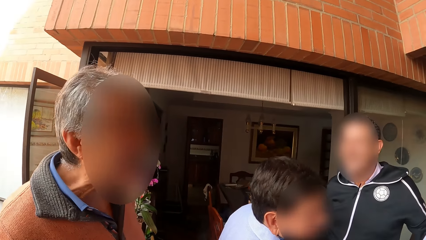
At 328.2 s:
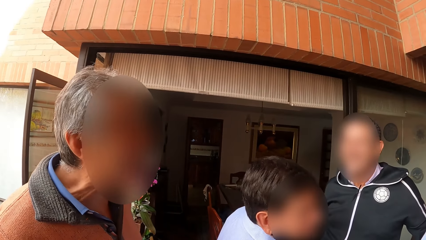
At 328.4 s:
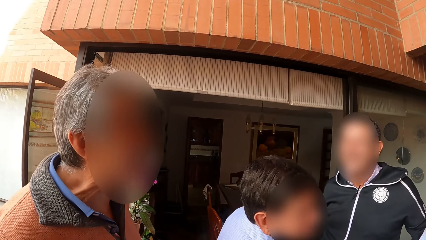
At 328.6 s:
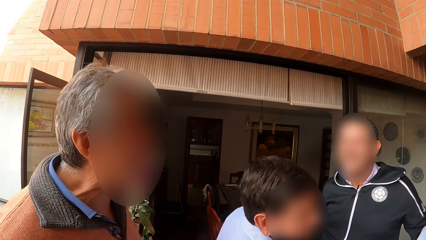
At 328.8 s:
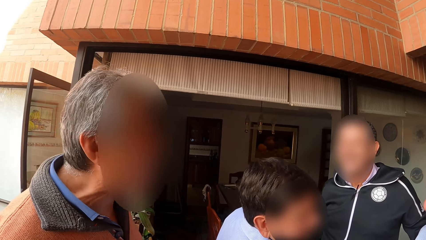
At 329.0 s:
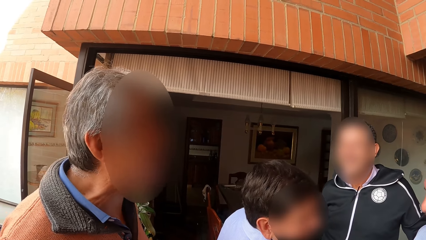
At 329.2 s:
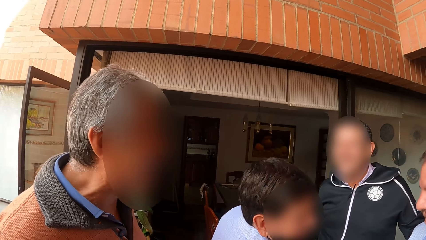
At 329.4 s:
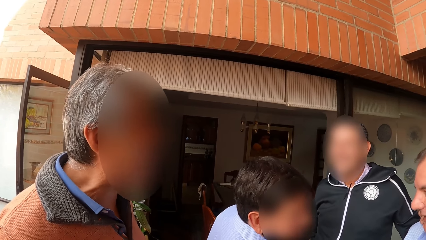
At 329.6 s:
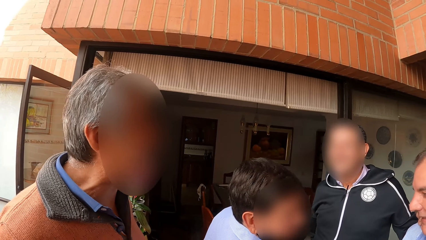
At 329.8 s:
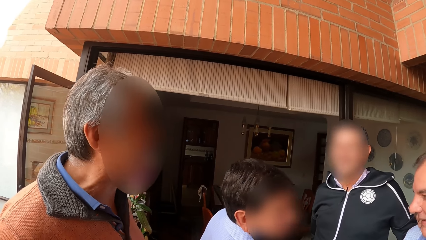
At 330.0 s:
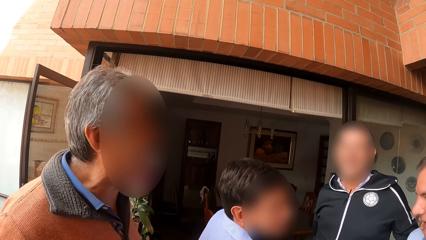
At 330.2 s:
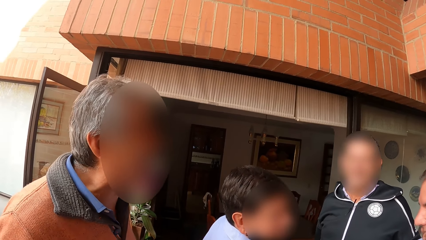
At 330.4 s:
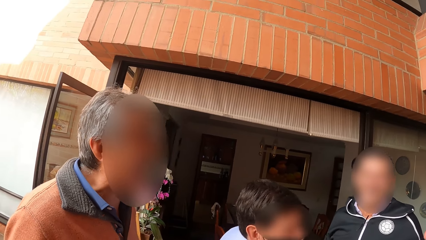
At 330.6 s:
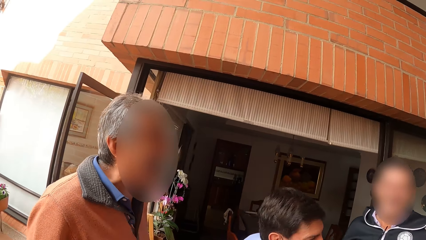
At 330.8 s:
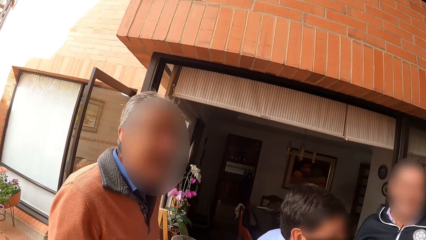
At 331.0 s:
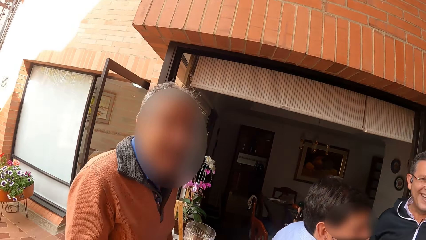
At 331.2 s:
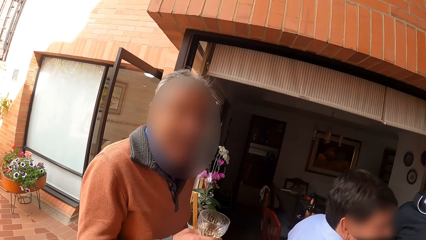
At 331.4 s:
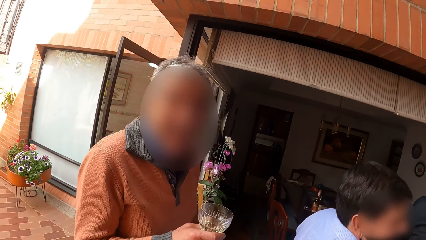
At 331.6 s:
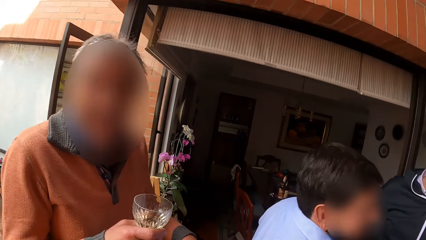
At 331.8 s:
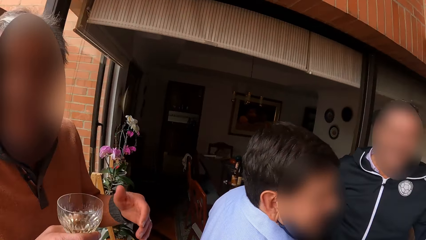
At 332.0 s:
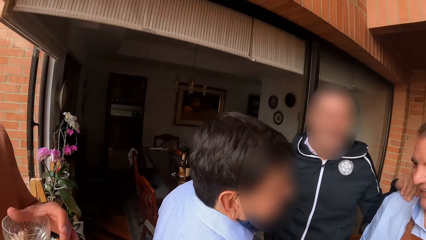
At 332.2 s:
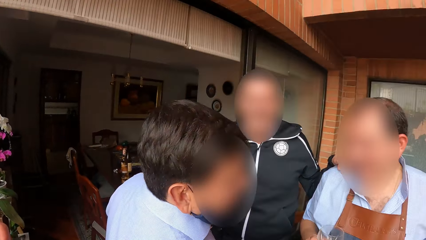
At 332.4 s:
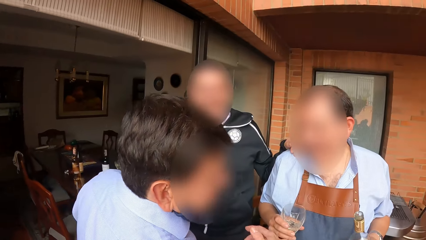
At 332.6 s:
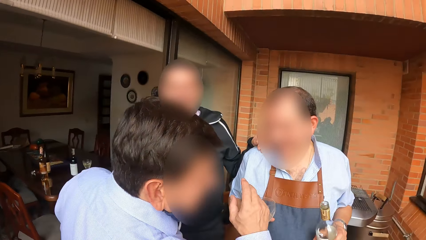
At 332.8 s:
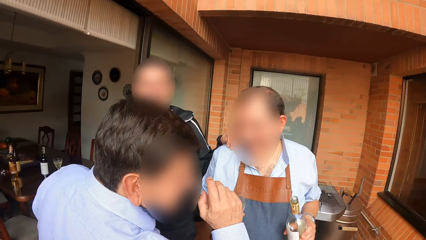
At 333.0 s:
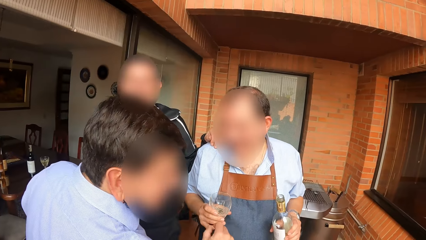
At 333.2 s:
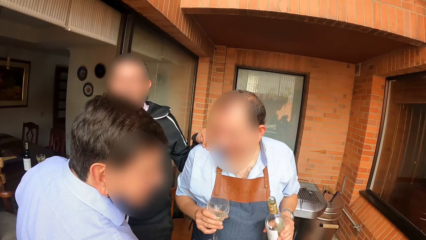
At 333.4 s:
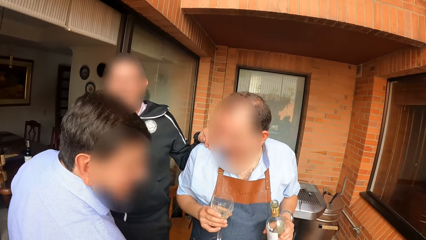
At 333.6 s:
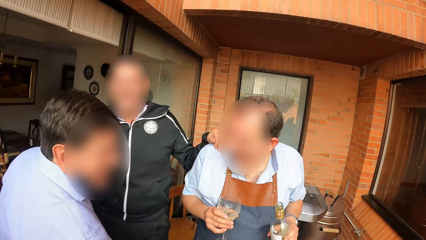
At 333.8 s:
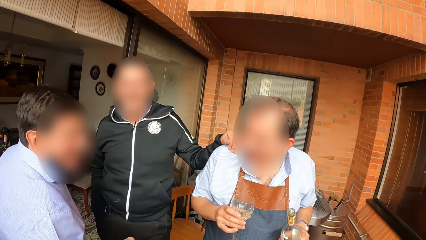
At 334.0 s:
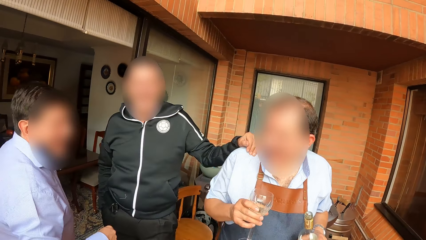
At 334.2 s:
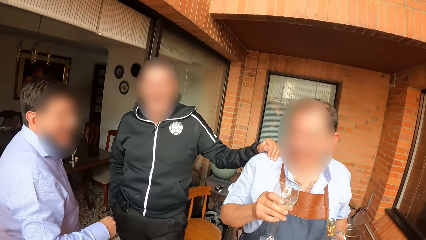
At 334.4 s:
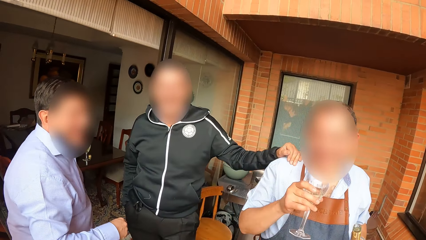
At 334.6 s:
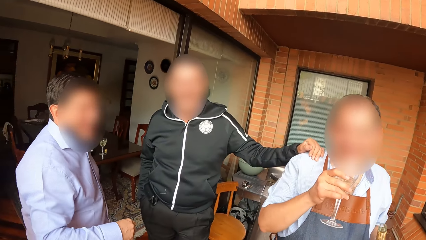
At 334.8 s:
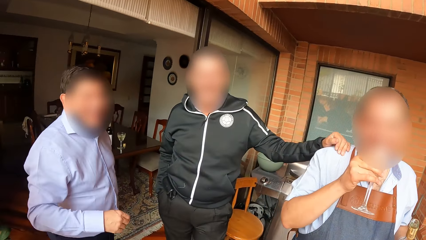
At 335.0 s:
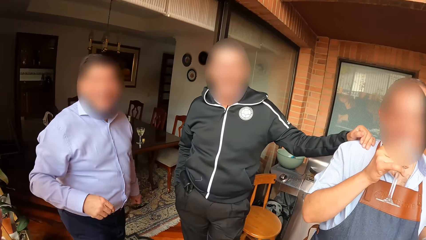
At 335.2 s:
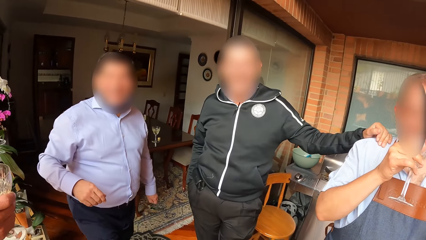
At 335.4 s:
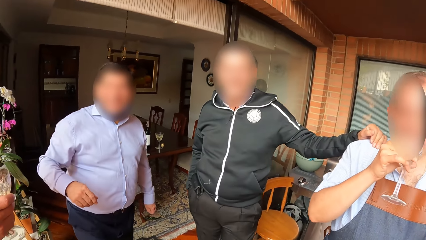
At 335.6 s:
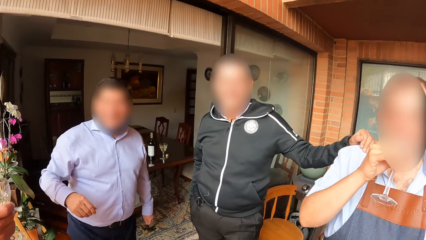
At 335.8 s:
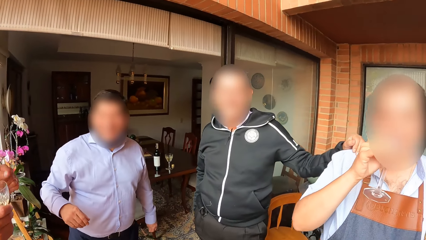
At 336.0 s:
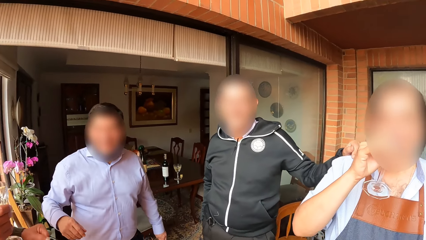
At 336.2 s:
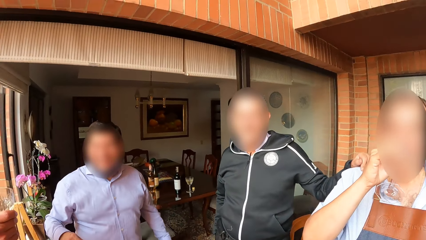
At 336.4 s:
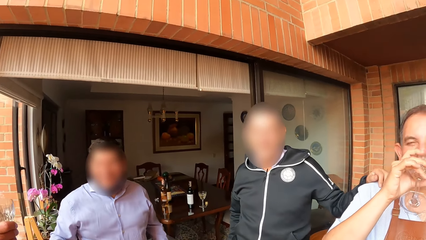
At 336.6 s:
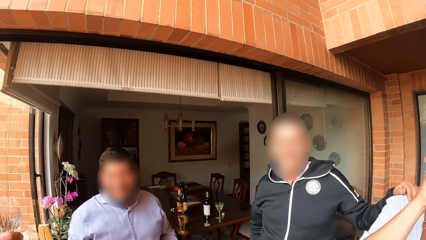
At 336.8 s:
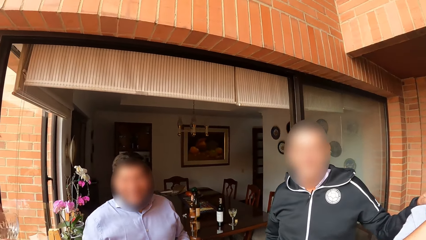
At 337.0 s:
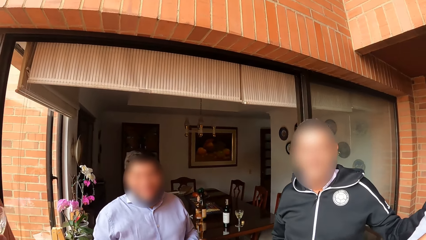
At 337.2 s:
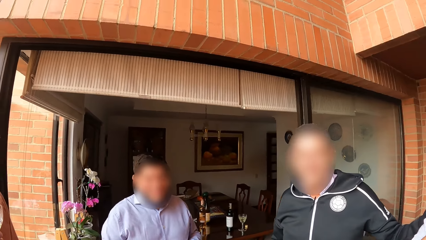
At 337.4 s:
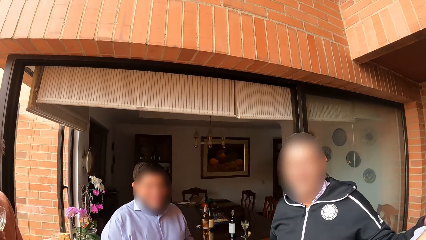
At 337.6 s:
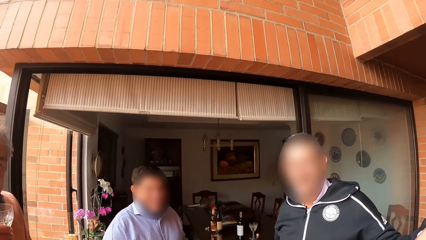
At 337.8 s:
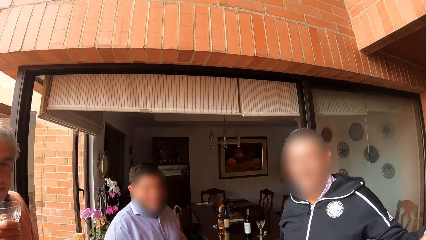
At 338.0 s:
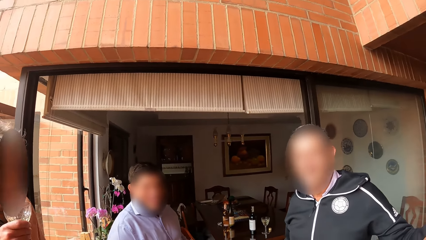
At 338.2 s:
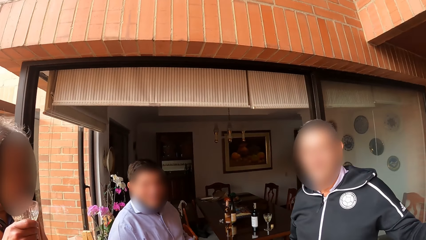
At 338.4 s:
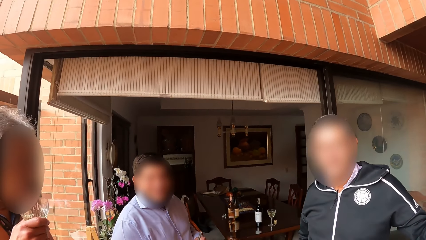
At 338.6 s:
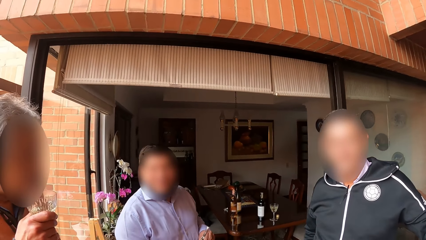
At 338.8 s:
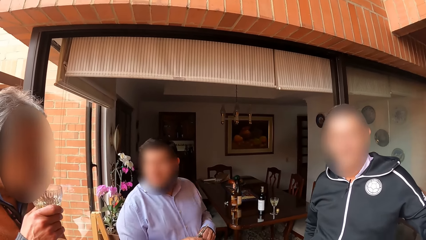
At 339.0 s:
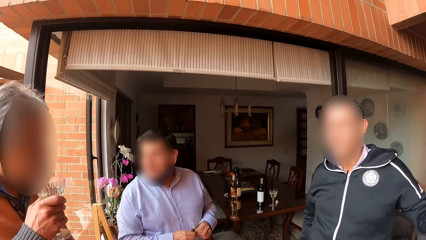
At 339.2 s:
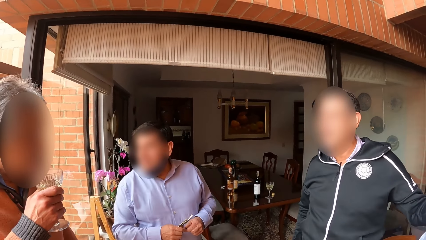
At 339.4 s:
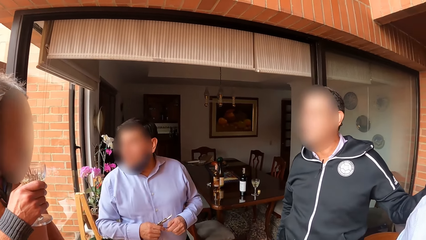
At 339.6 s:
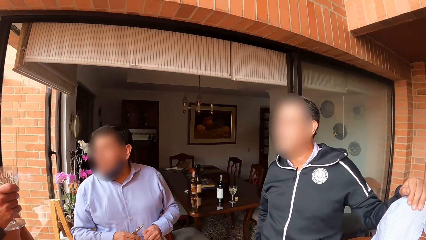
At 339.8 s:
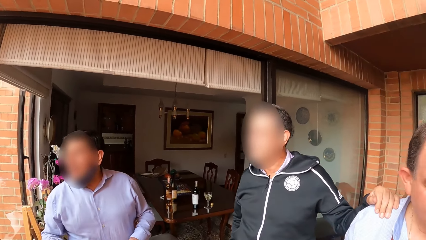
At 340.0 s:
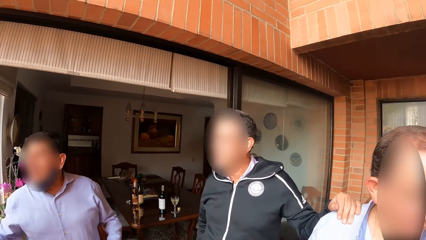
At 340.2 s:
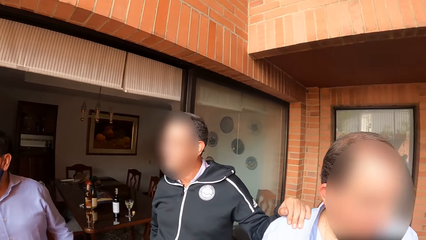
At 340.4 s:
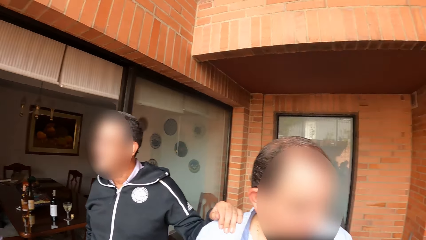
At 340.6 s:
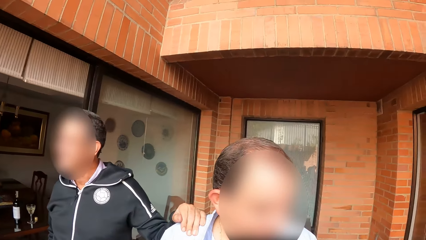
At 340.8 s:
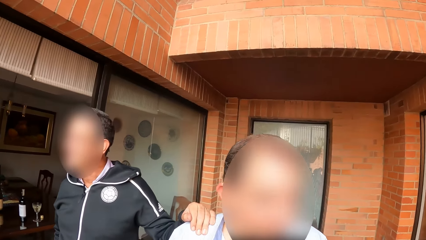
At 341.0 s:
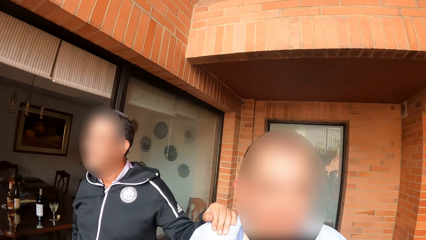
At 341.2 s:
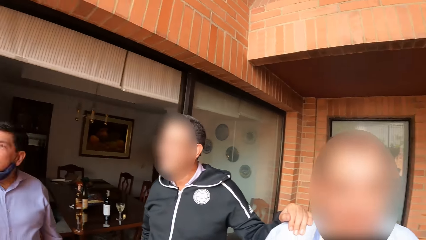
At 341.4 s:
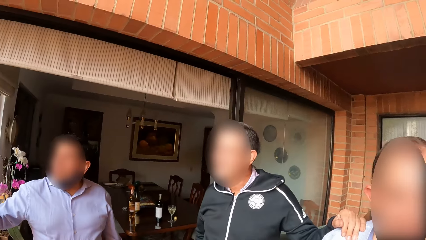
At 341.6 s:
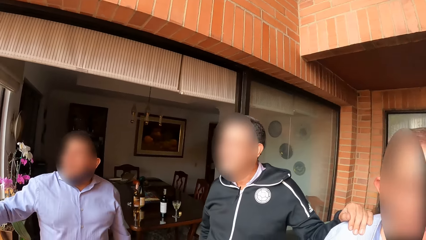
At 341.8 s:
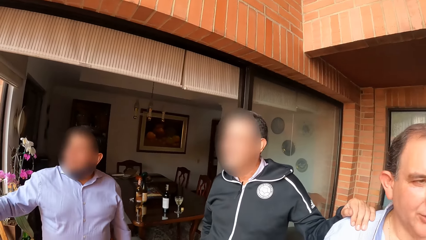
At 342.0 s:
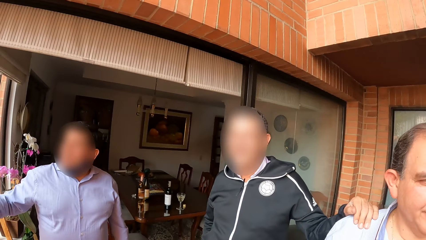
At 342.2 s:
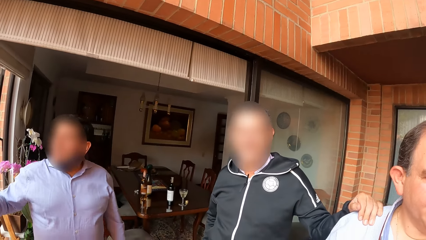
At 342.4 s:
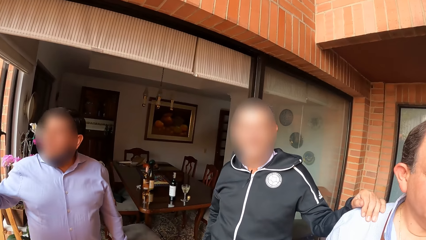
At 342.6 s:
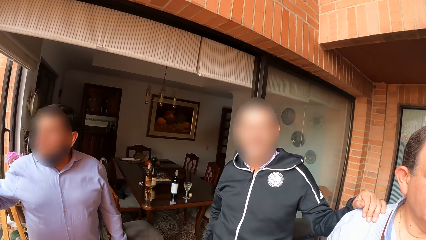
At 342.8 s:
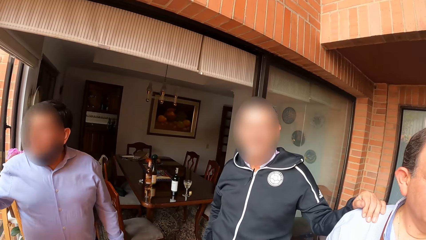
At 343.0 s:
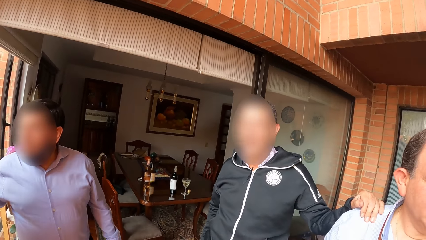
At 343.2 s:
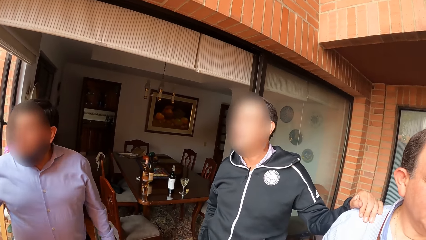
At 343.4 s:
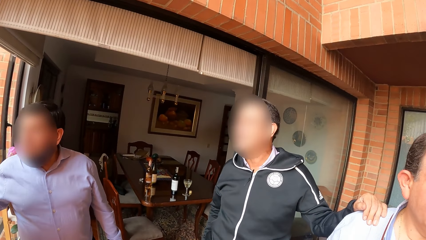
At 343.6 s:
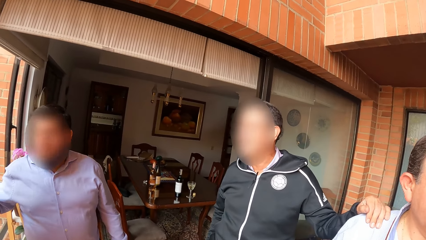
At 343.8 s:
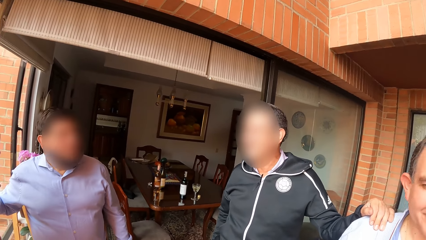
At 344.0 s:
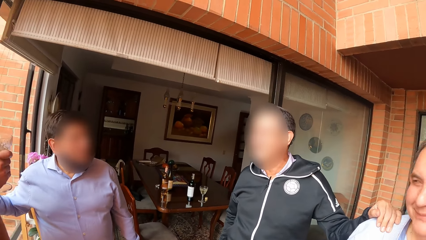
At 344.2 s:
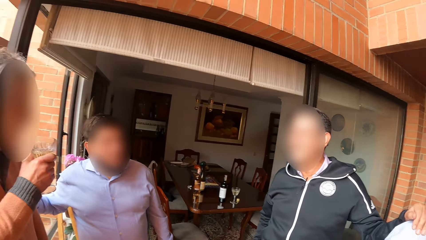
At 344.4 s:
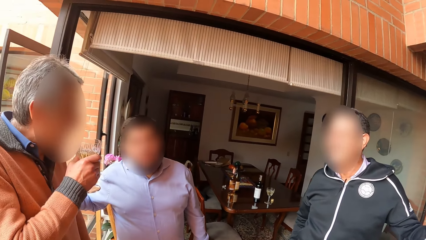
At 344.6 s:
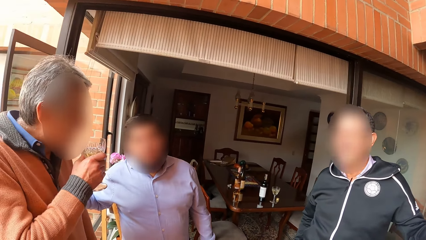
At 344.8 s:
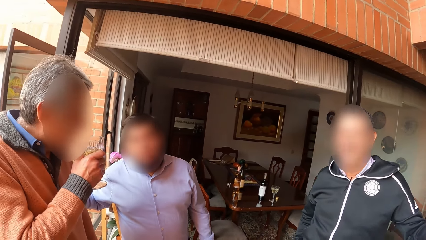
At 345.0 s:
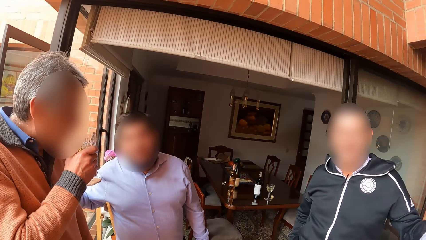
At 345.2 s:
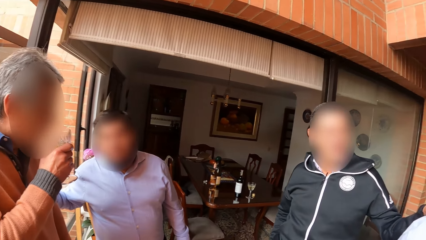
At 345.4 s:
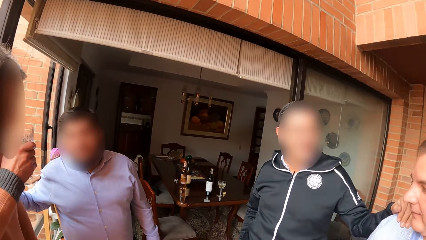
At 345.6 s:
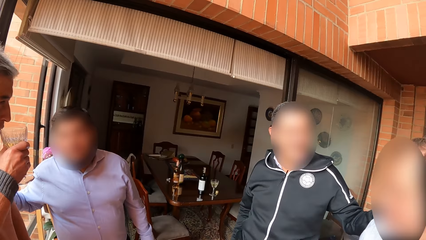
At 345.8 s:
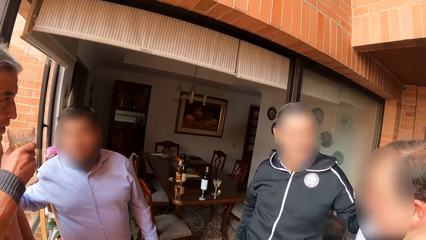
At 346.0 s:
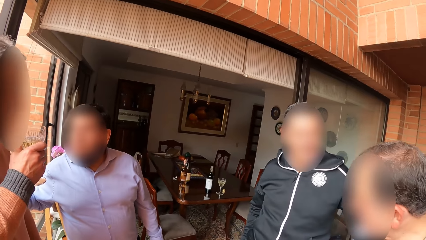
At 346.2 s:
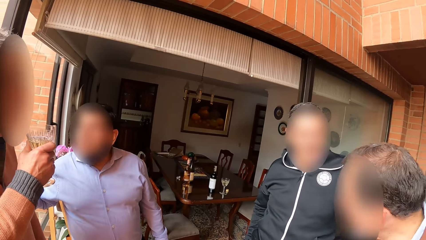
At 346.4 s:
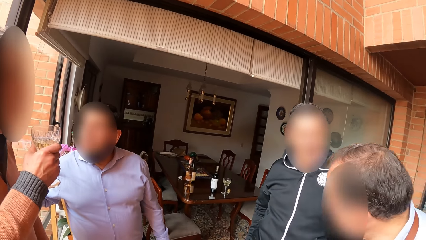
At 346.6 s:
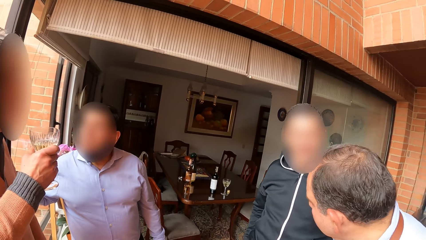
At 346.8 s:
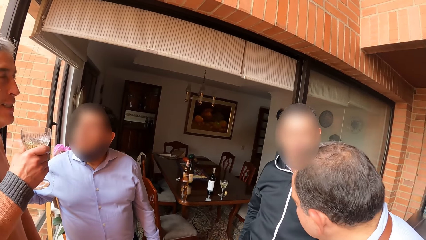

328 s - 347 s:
A man drinks wine from the cup in his right hand. The camera wearer converses with the men. Another man passes the wine opener in his right hand to his left hand.
